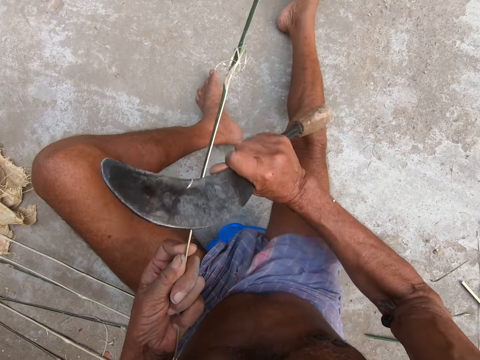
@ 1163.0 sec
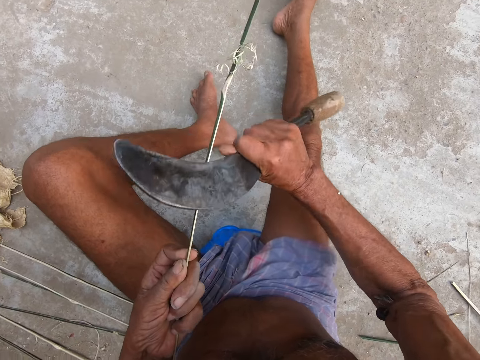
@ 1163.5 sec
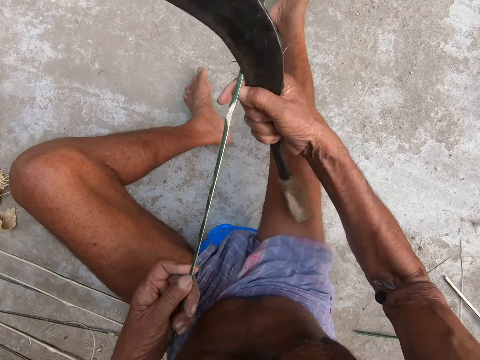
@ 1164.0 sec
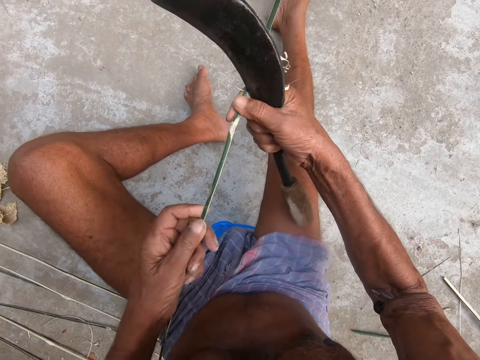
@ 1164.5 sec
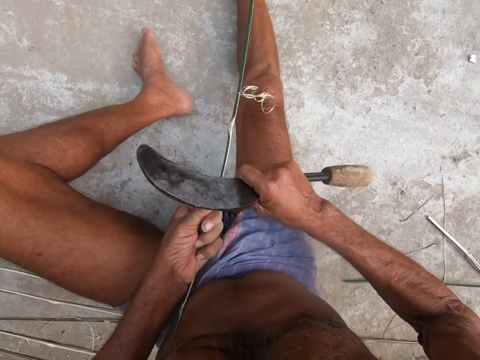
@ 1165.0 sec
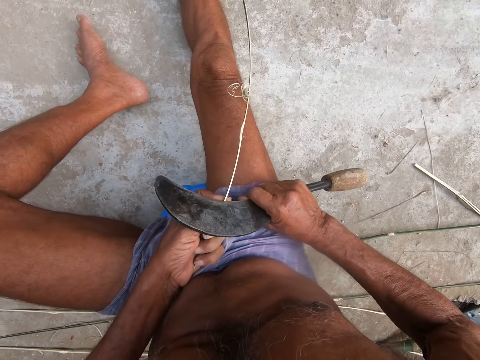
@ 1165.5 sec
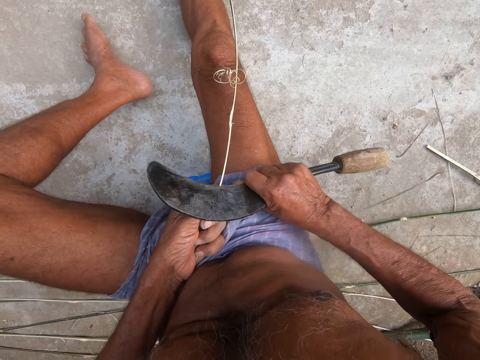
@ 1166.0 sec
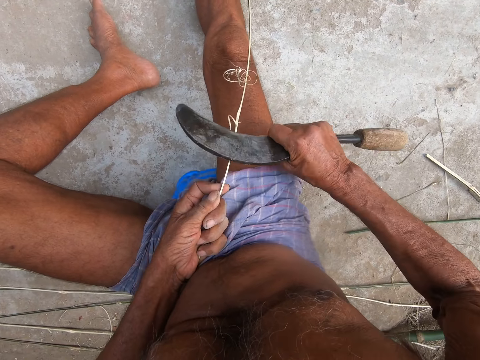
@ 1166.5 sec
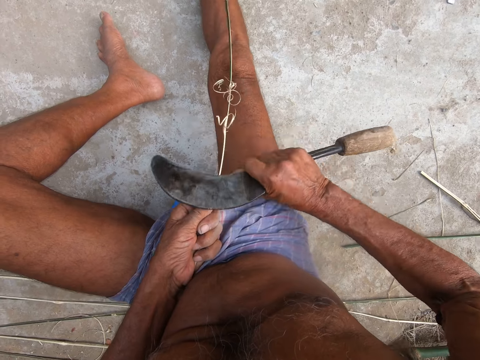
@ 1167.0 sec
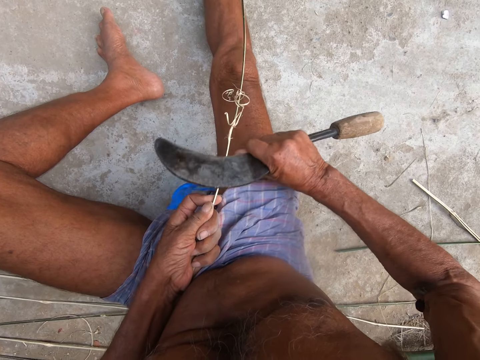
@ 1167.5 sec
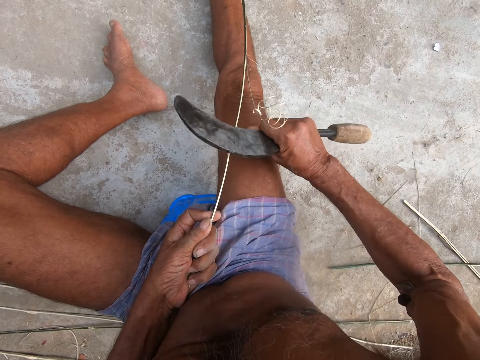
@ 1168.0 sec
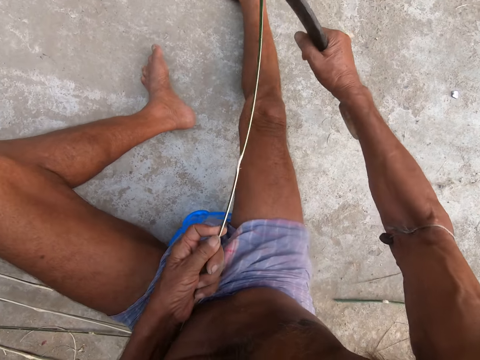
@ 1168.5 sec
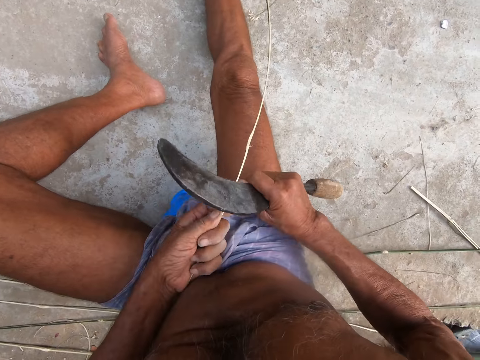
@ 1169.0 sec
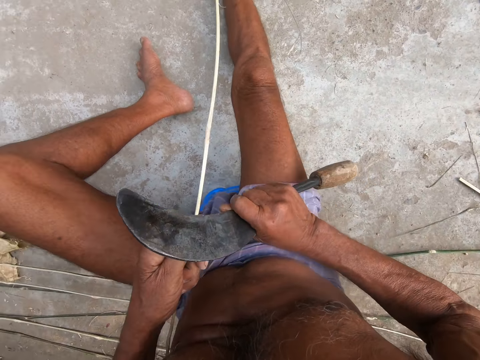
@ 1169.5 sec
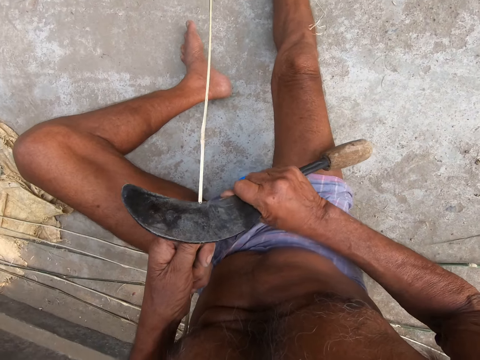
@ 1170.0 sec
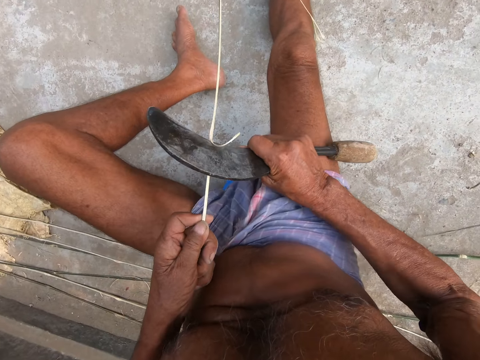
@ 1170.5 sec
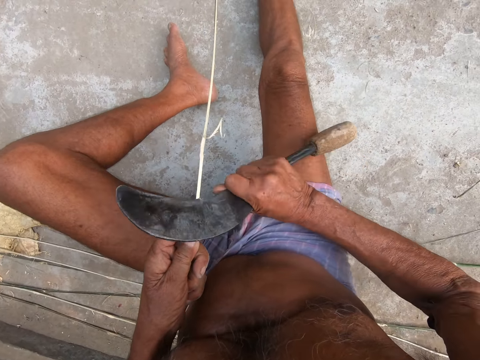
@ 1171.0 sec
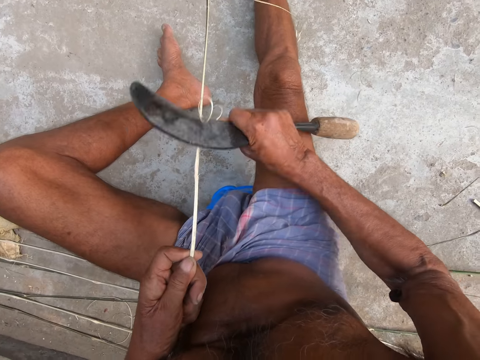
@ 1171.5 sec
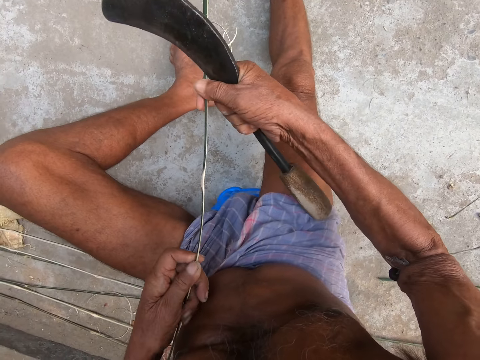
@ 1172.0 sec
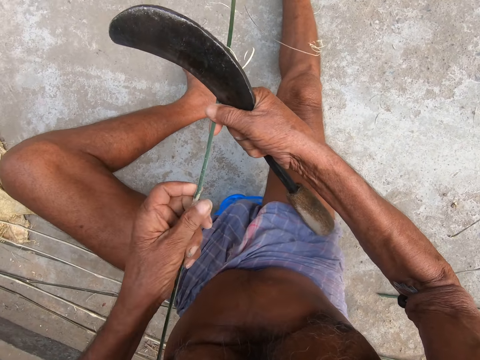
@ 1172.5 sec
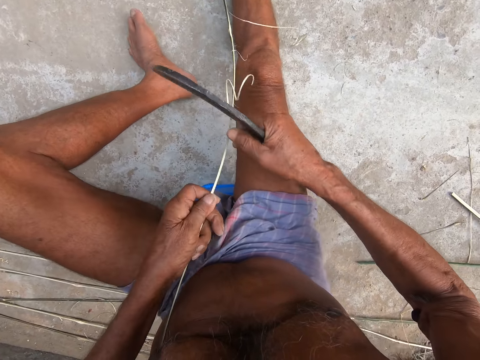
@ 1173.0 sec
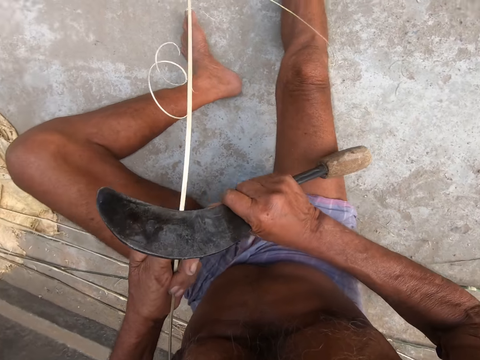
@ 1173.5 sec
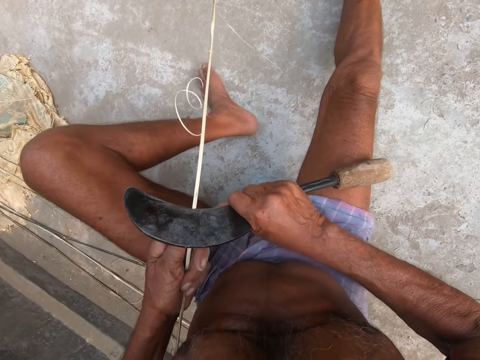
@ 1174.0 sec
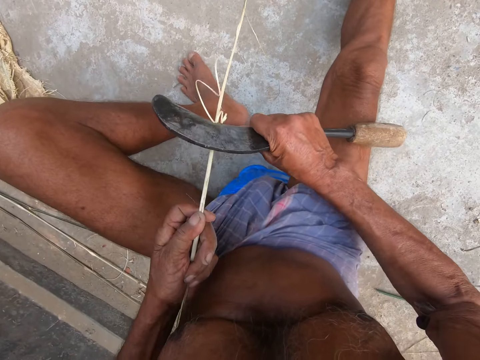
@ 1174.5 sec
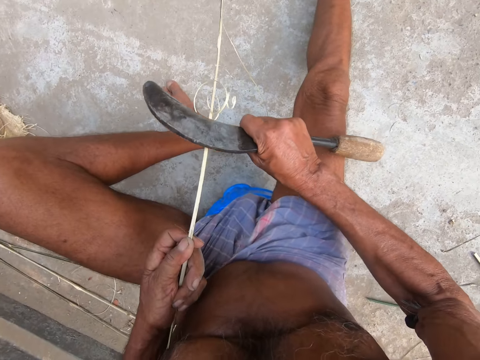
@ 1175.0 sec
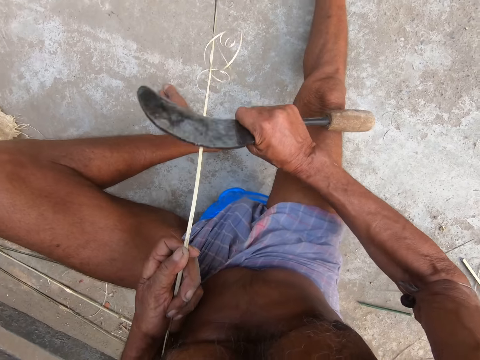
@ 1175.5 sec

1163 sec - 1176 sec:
The camera wearer holds the bamboo rope. They cut the bamboo rope with the hook knife. They hold the bamboo rope. They cut the bamboo rope with the hook knife.

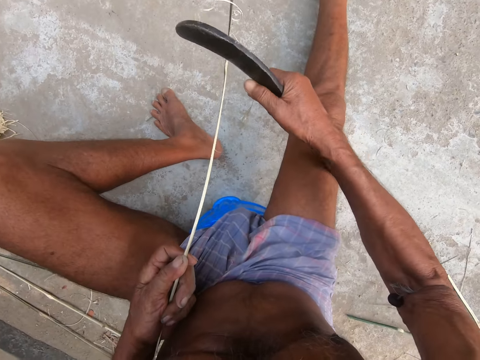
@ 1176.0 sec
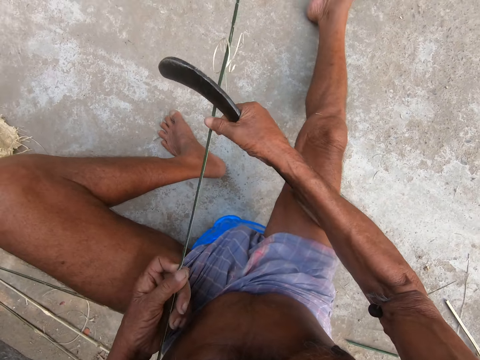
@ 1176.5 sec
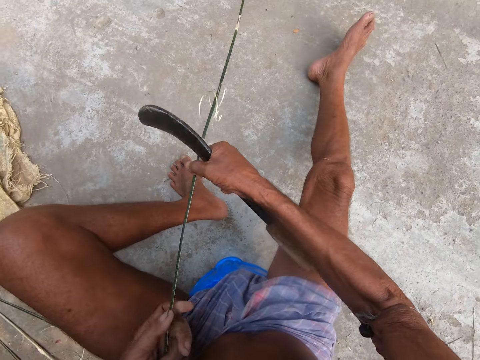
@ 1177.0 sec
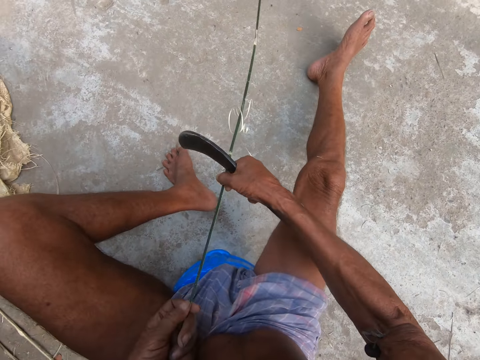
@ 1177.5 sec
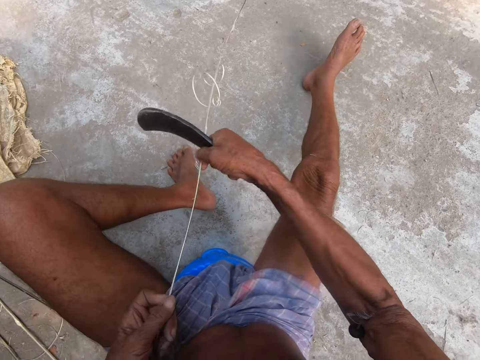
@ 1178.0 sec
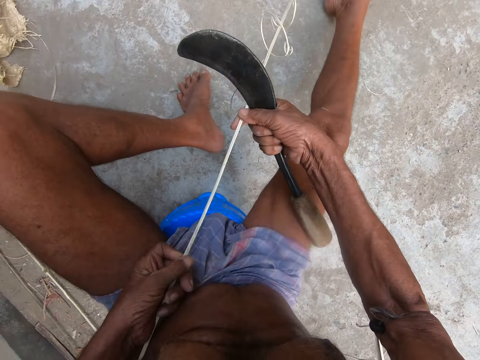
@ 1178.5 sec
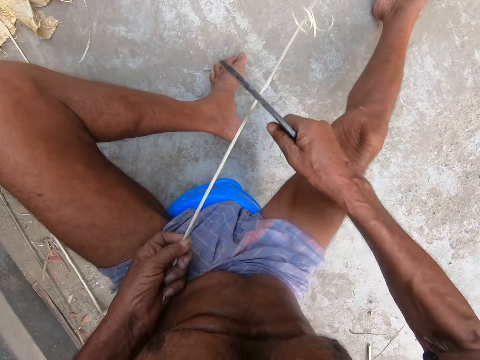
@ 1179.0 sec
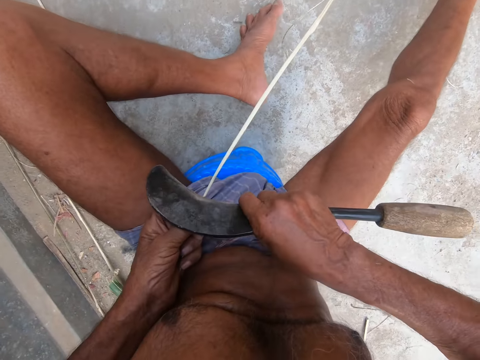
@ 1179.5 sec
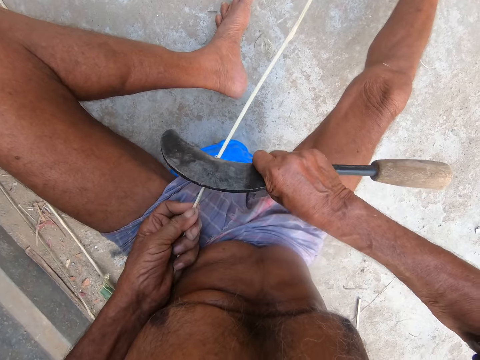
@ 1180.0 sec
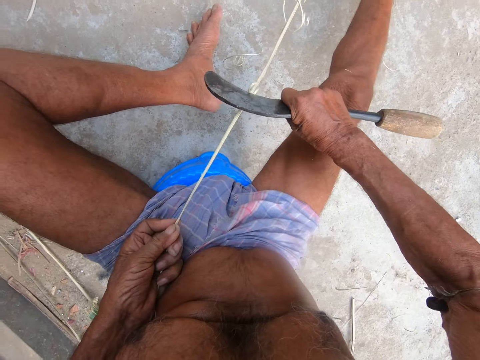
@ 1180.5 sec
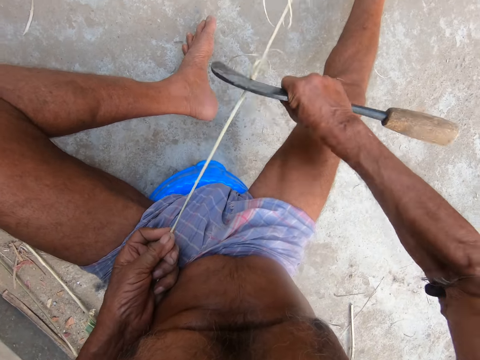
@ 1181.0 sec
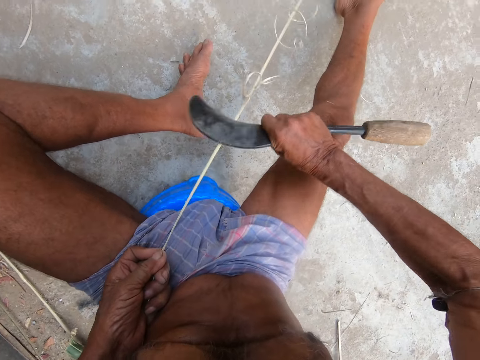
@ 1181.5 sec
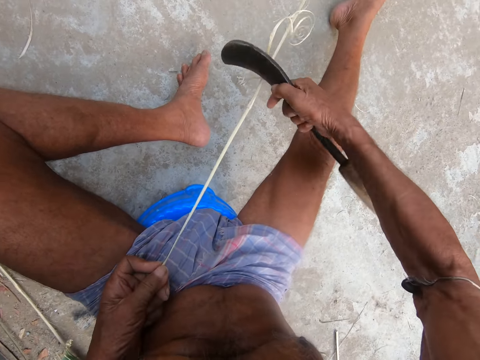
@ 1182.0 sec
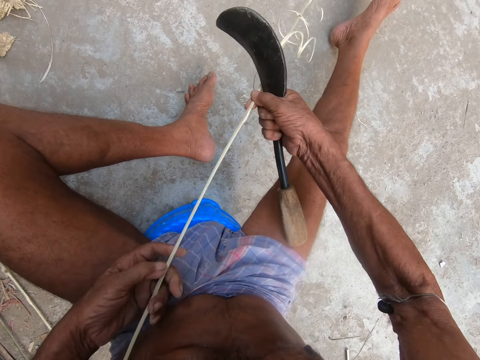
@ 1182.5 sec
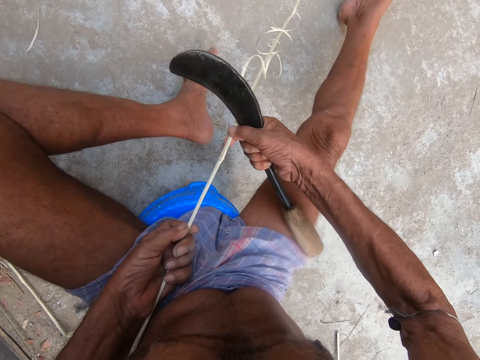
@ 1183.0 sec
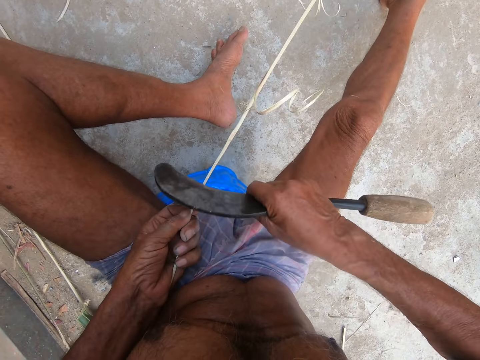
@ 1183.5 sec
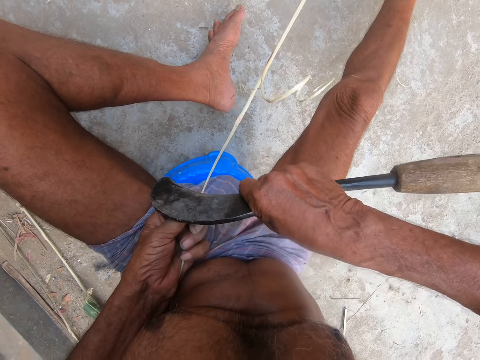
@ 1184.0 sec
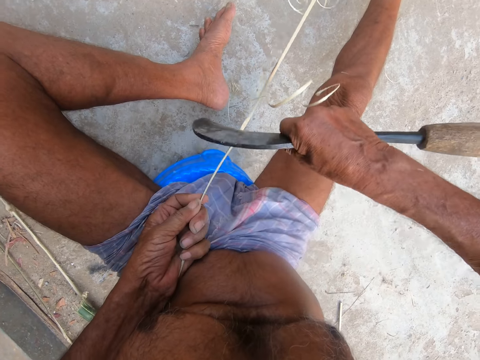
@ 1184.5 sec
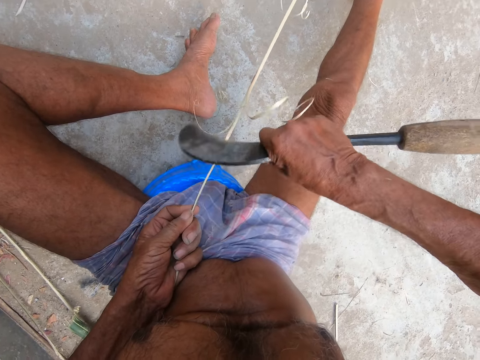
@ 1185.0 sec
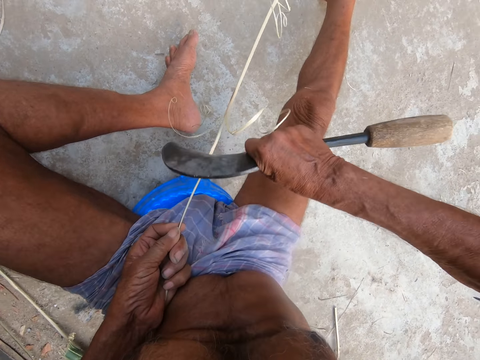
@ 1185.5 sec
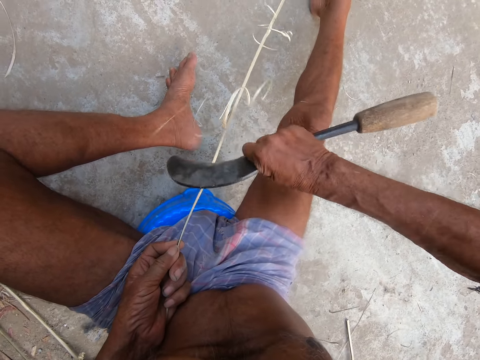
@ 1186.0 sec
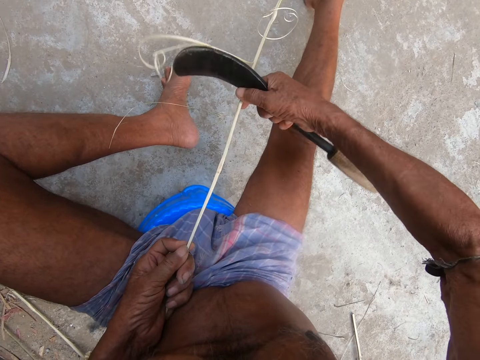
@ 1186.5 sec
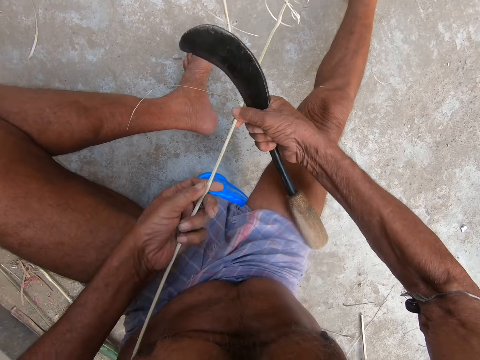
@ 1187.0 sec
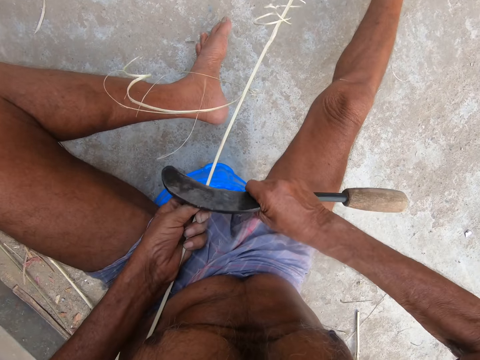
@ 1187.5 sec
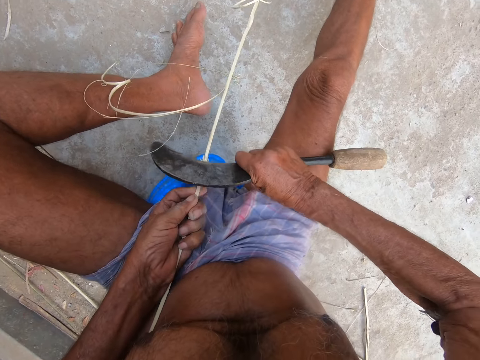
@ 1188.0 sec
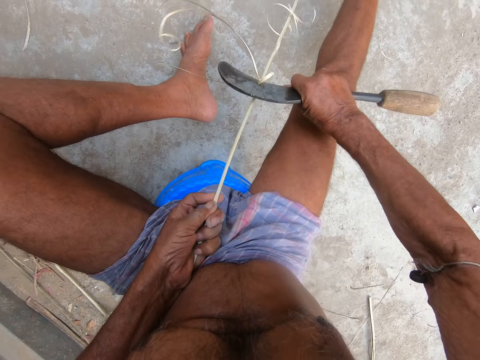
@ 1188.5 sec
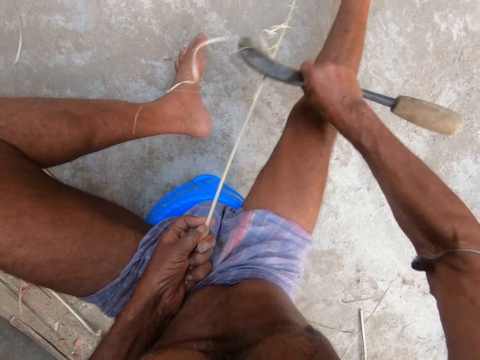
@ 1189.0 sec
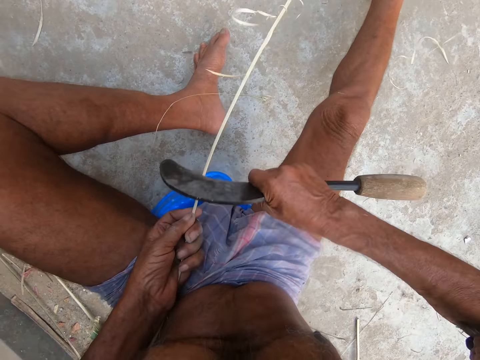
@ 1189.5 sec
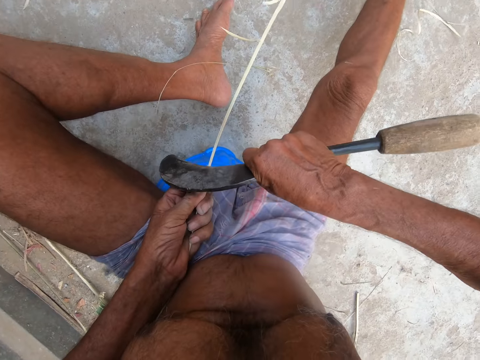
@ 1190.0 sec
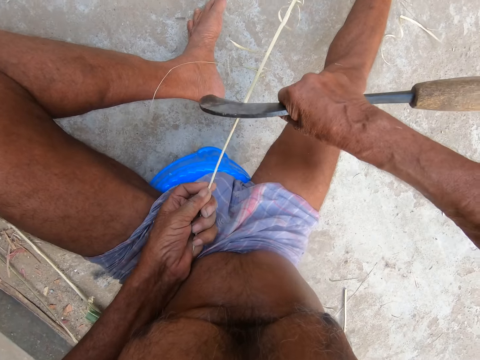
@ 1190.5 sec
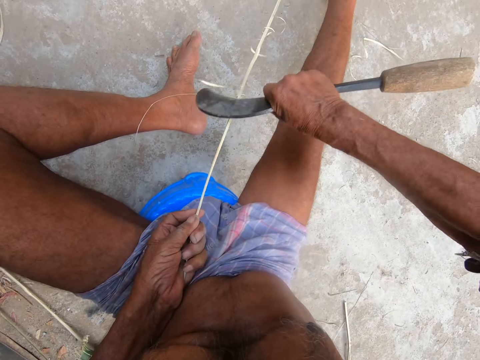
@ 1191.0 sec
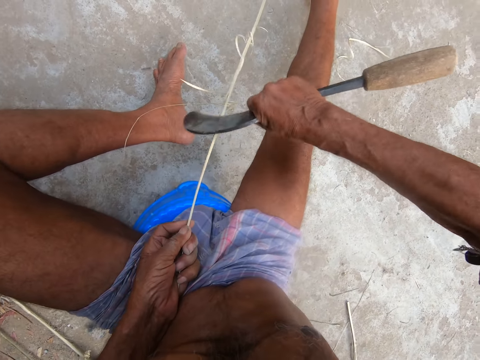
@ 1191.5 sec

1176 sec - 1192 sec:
The camera wearer holds the bamboo rope. They cut the bamboo rope with the hook knife. They hold the bamboo rope. They cut the bamboo rope with the hook knife. They hold the bamboo rope. They cut the bamboo rope with the hook knife.
